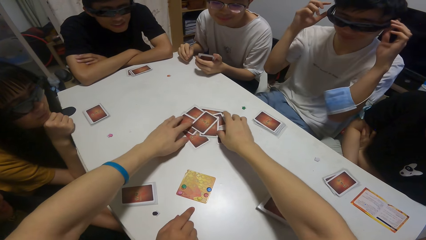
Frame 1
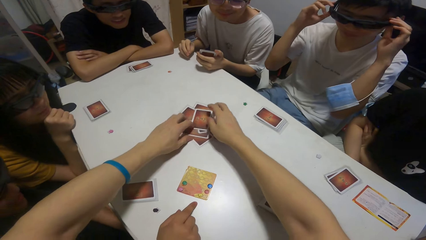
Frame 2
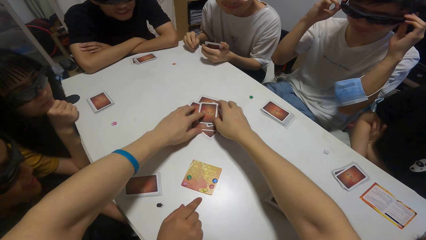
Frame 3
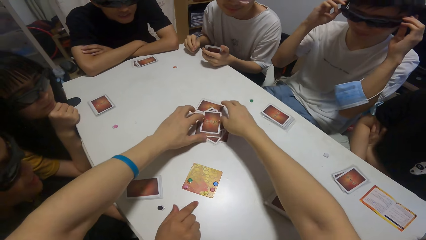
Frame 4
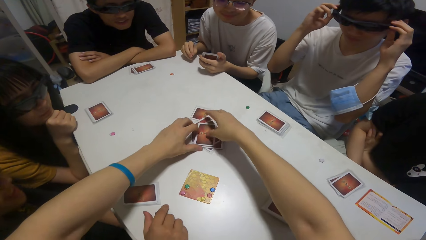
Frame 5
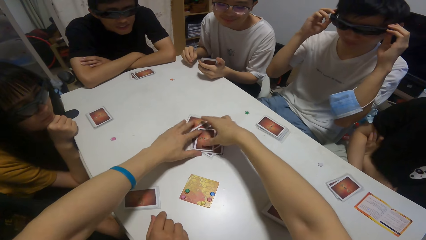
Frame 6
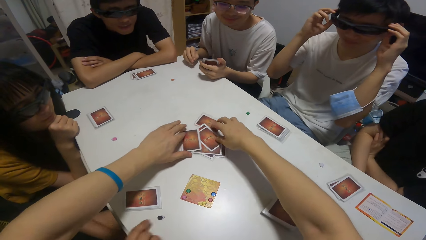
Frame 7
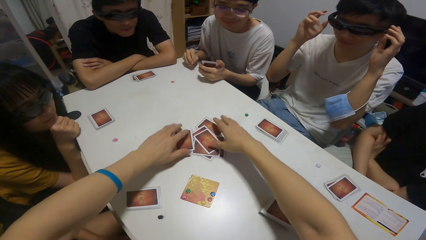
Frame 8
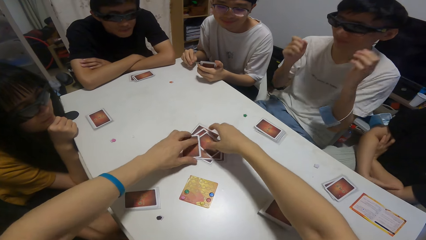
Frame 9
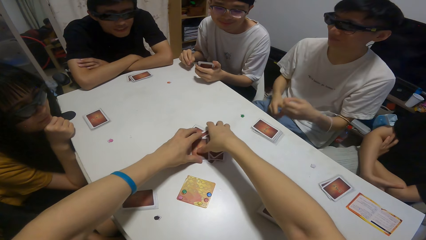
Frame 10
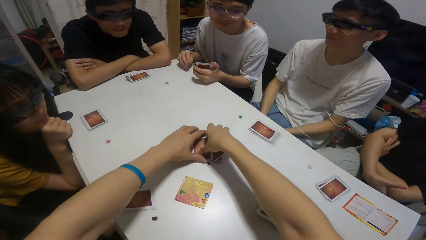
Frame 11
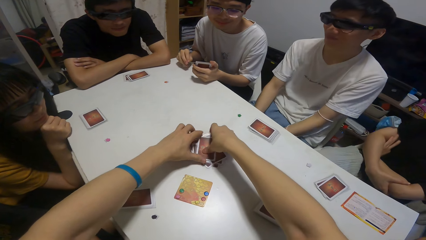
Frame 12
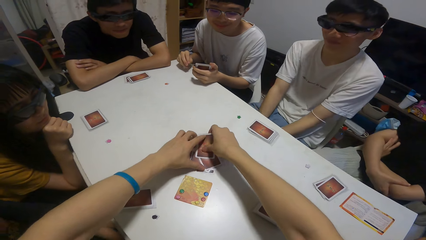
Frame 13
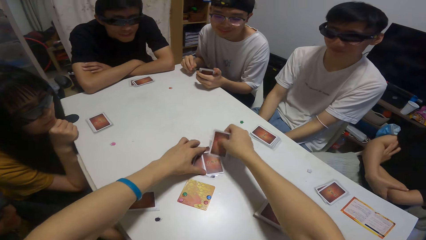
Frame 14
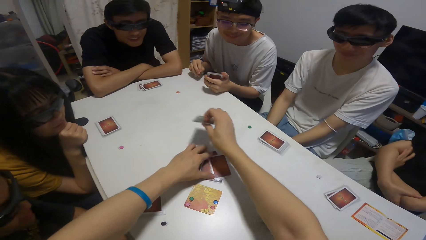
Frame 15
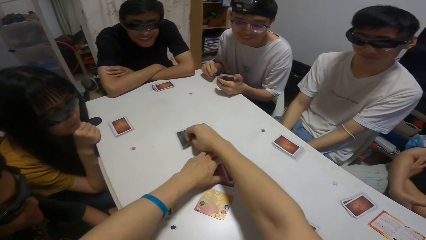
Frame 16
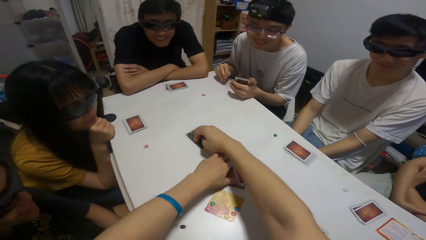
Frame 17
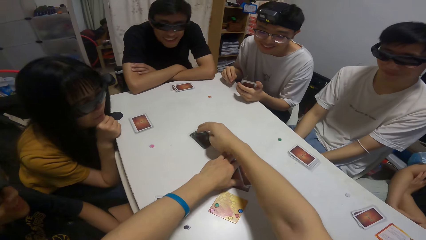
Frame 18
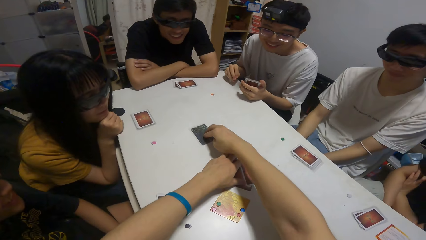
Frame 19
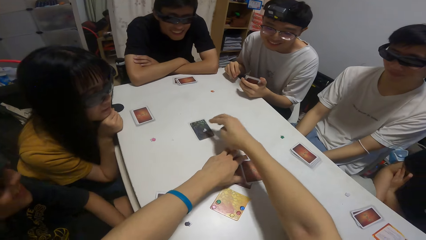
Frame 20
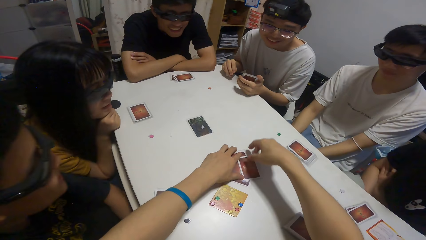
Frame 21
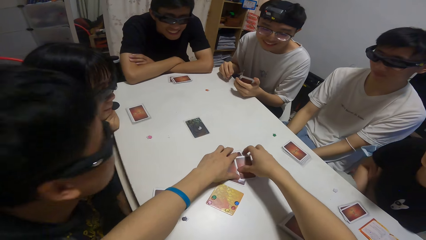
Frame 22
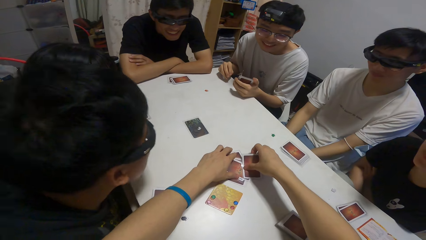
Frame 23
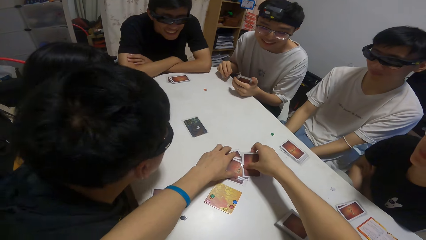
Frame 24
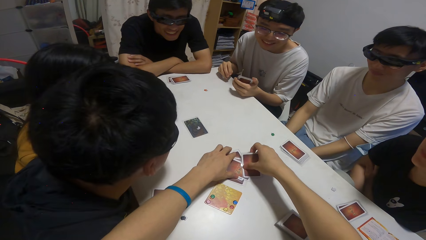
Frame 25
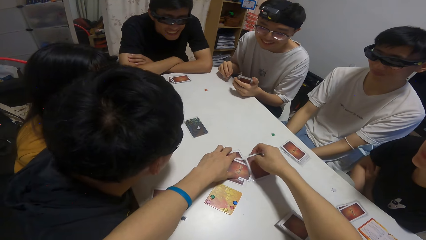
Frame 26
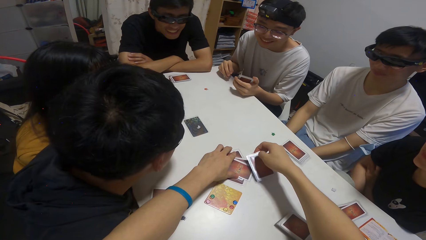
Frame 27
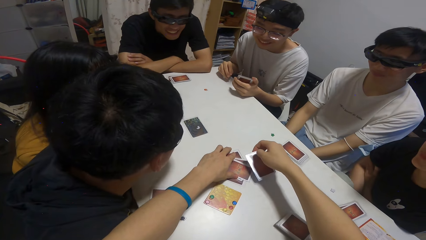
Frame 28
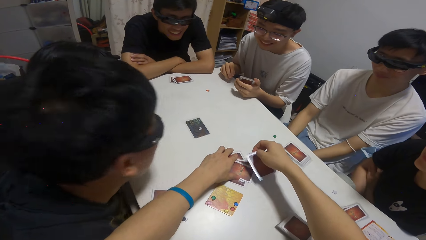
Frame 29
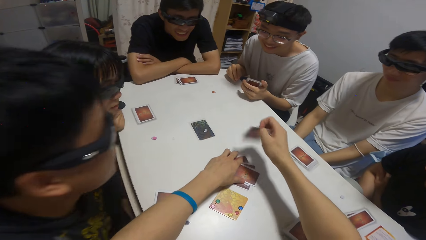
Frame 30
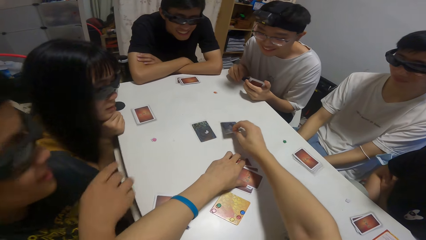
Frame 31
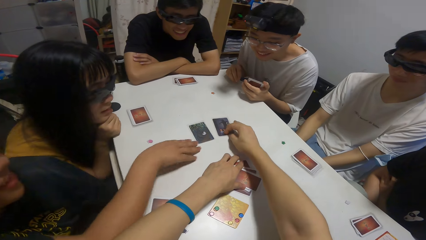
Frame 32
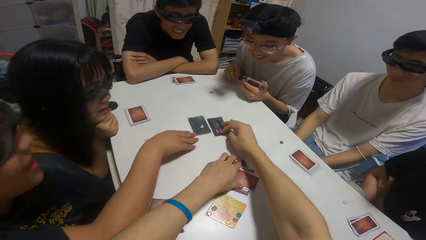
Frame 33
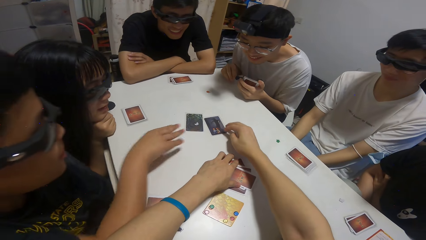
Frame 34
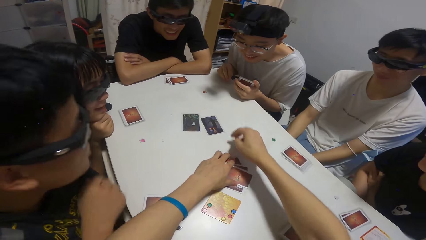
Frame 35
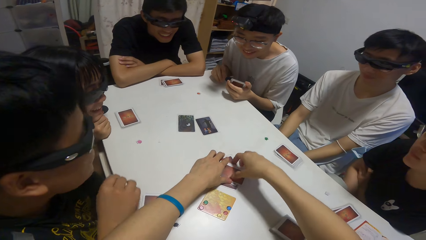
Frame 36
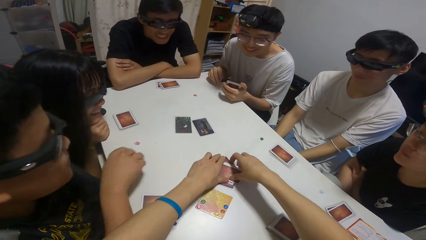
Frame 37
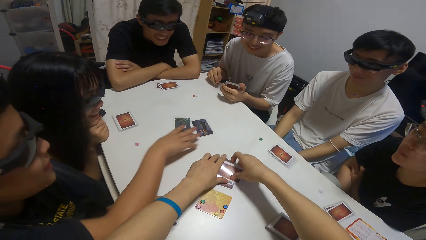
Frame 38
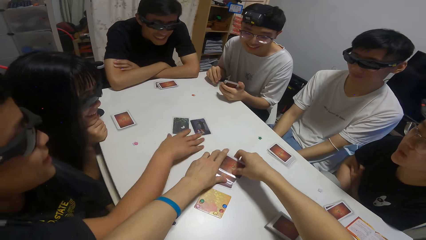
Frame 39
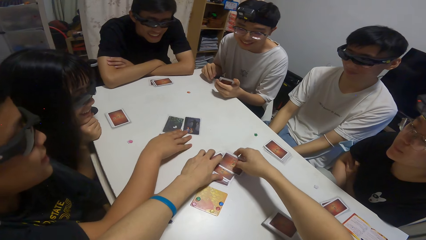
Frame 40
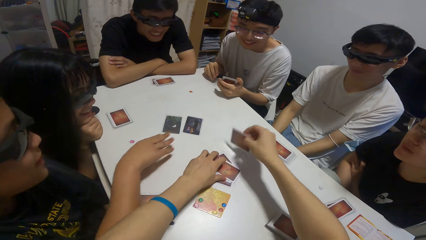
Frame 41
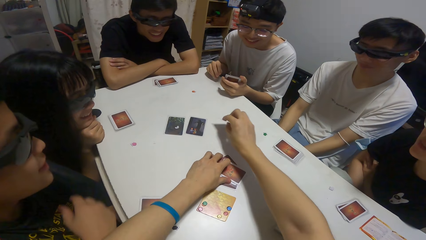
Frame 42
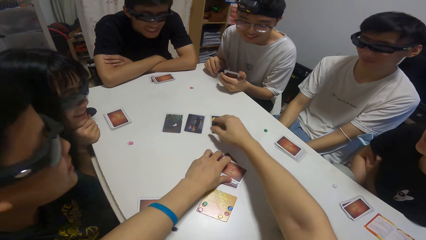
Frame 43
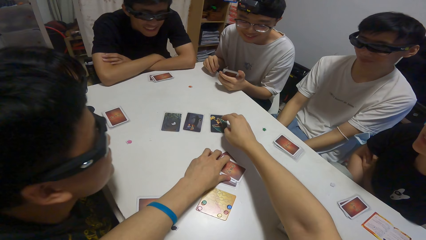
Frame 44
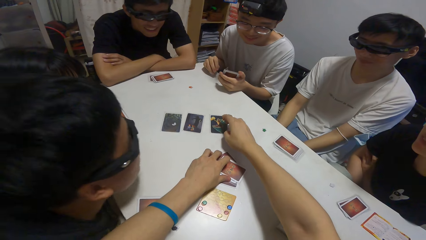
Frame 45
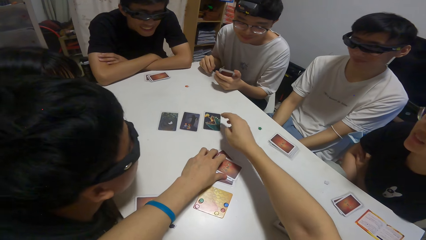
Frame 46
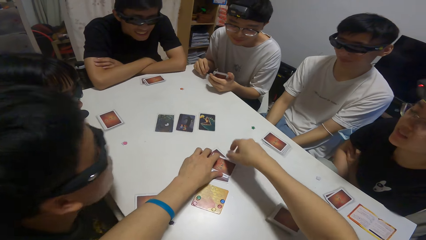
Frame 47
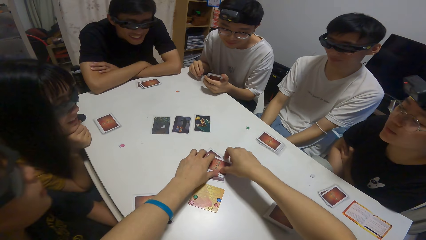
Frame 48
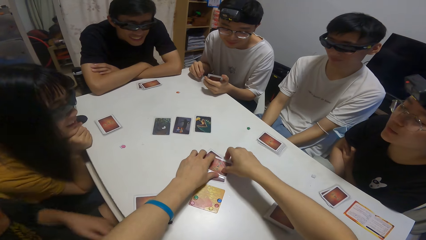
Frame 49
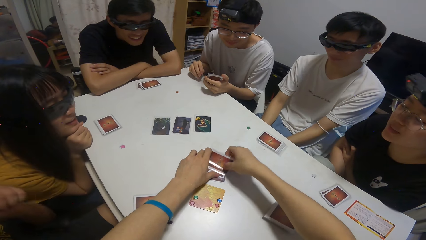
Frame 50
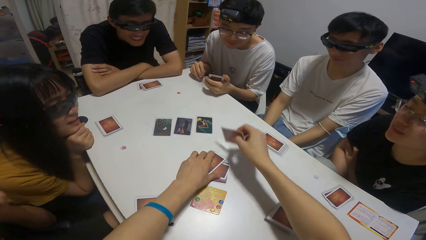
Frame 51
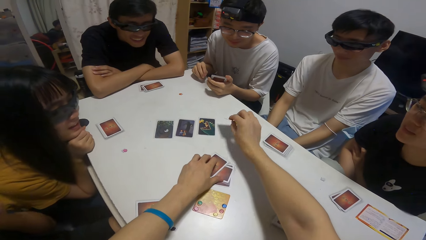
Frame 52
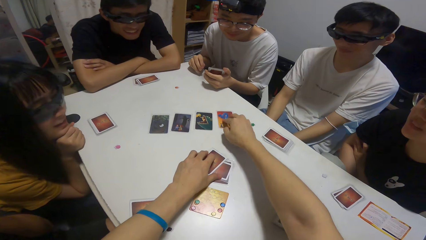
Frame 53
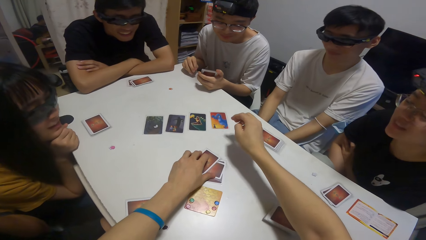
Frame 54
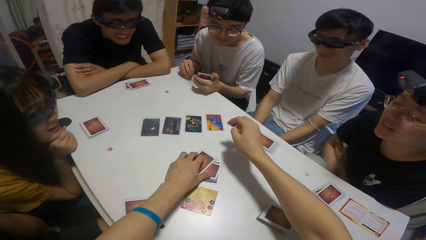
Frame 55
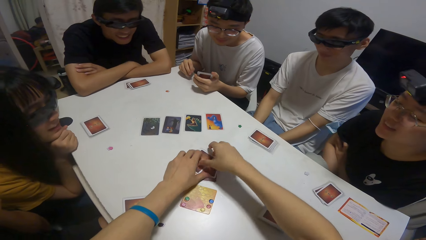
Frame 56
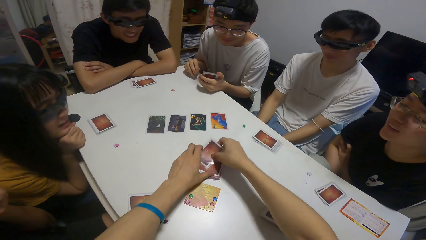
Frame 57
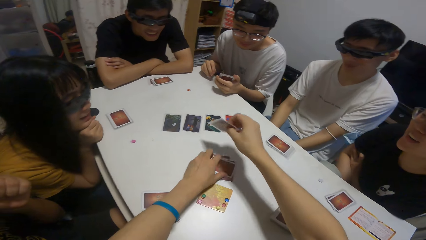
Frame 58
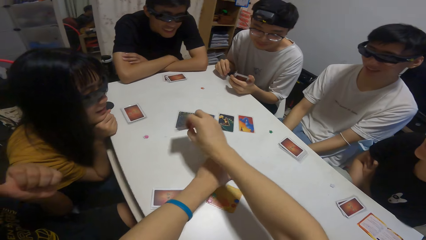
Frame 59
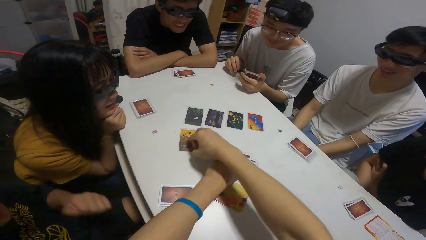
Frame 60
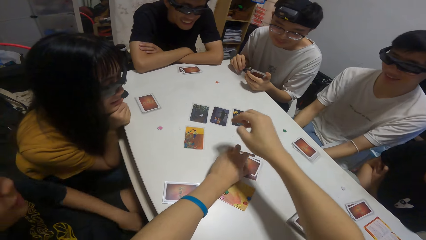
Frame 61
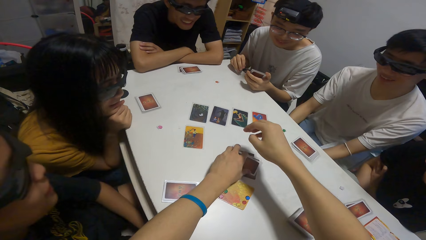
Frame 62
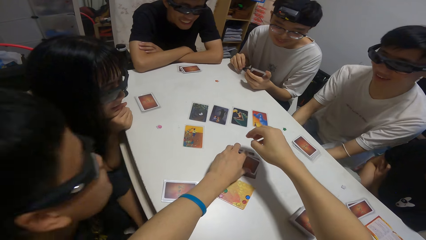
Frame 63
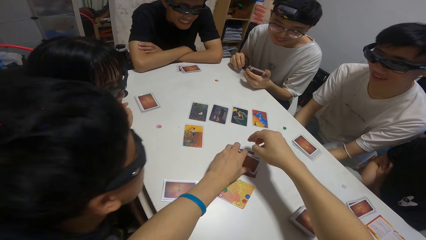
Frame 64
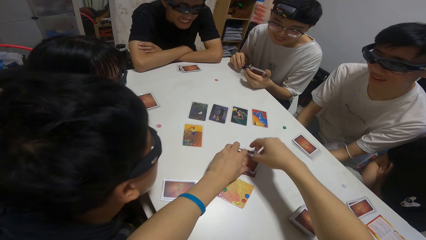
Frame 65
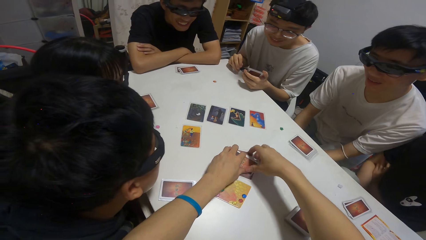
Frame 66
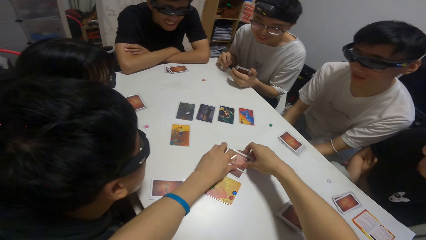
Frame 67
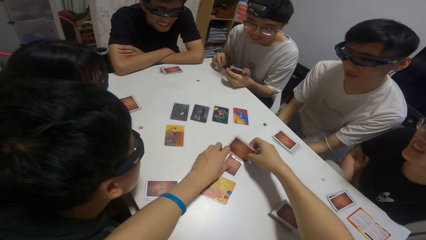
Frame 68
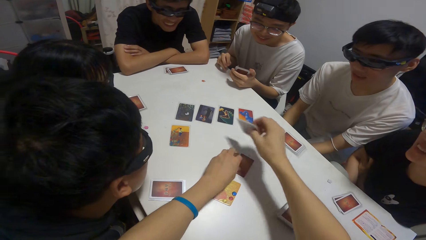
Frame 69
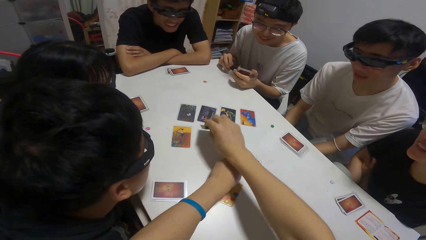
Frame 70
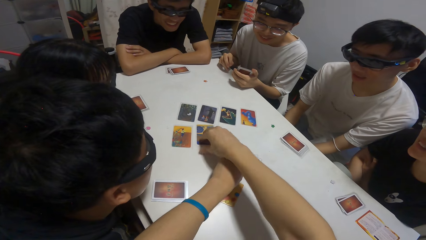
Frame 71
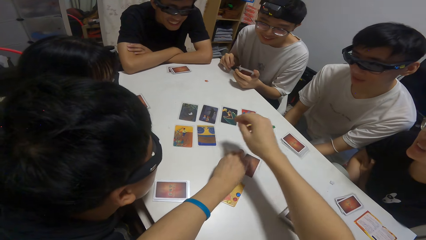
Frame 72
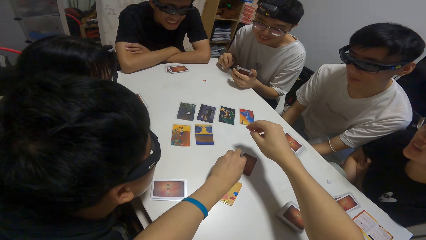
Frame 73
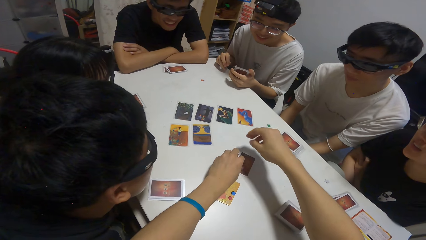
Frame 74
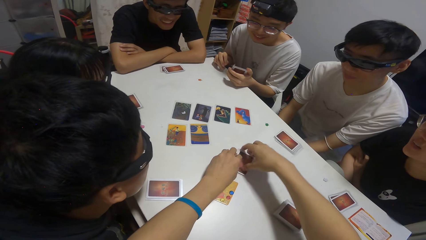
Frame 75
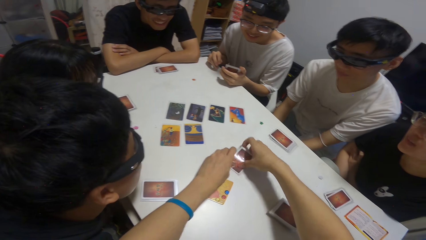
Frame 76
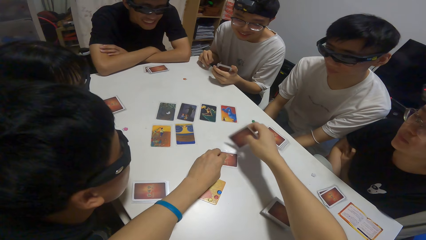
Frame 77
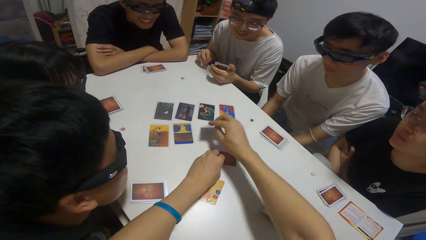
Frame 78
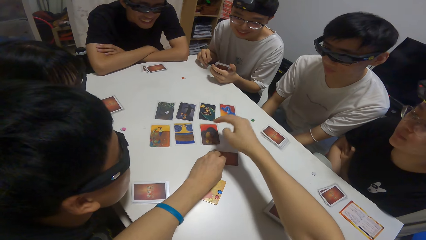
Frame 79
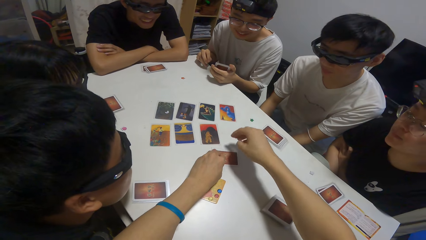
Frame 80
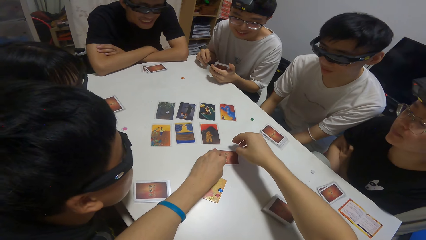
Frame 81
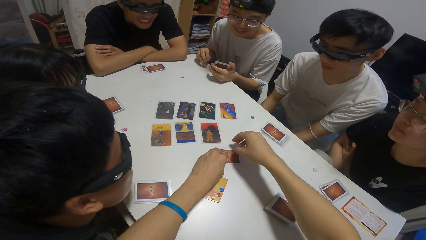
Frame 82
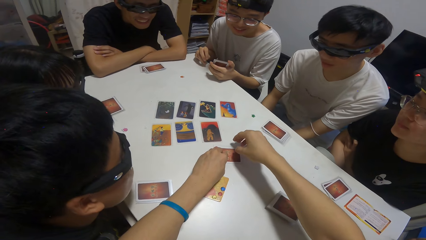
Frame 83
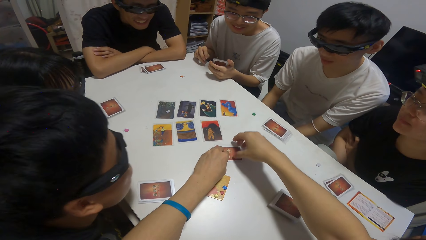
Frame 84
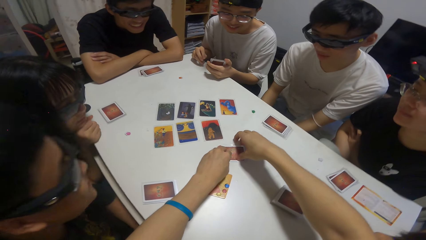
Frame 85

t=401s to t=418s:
The camera wearer moves some cards on the table. A boy moves some cards on the table. The boy plays cards on the table. The camera wearer plays cards on the table.
